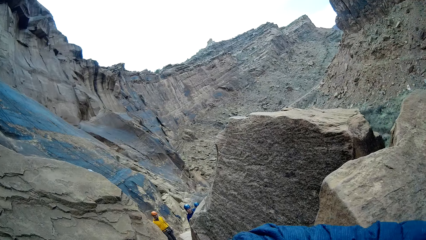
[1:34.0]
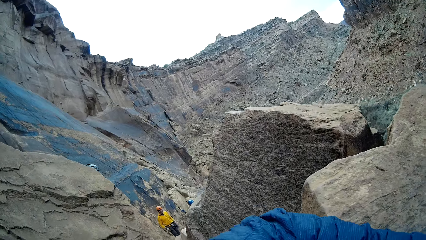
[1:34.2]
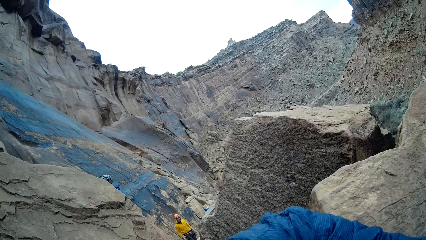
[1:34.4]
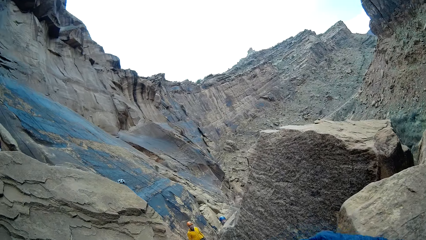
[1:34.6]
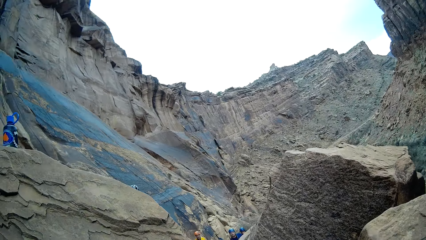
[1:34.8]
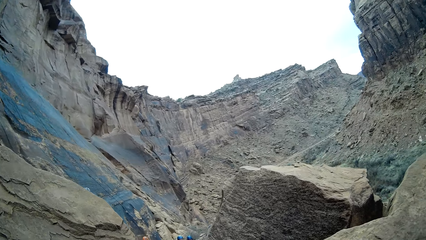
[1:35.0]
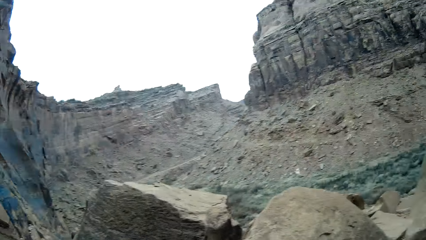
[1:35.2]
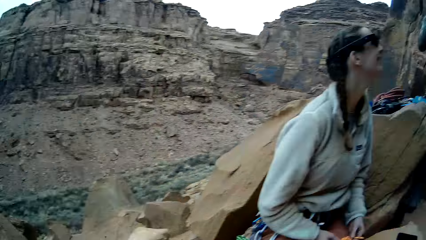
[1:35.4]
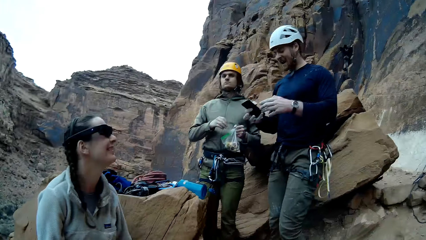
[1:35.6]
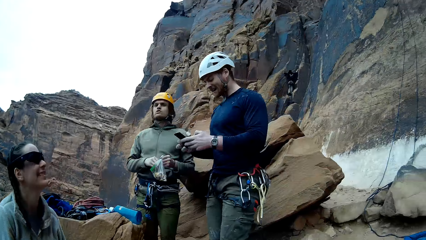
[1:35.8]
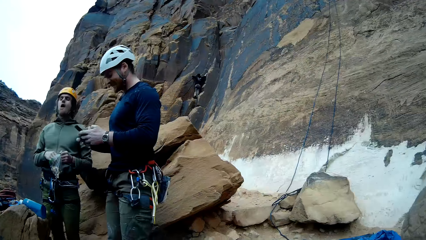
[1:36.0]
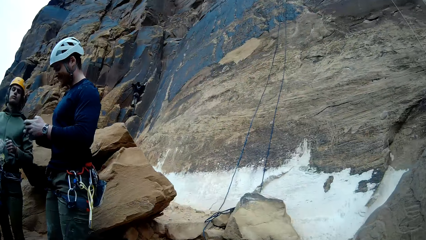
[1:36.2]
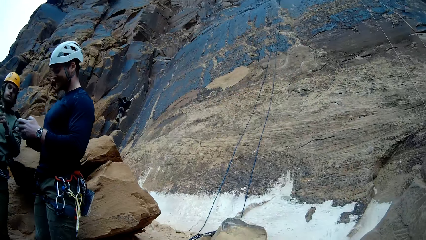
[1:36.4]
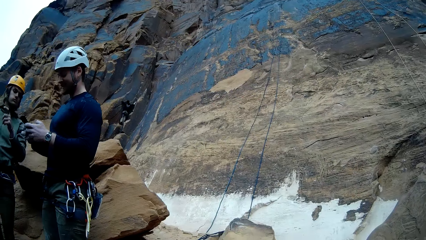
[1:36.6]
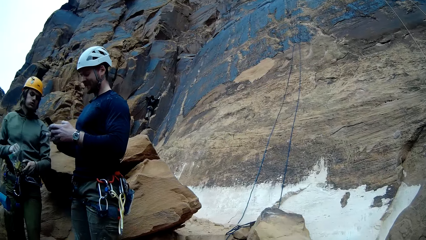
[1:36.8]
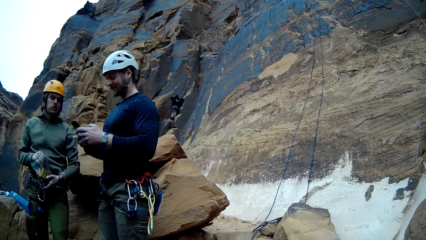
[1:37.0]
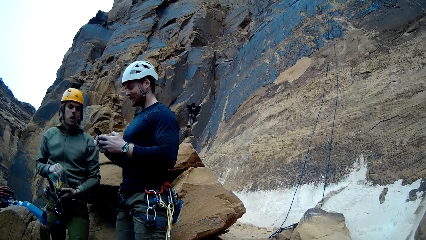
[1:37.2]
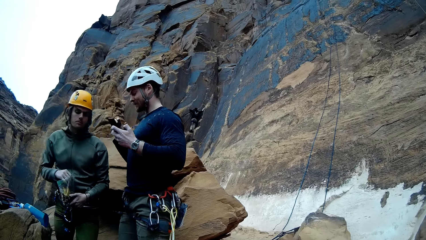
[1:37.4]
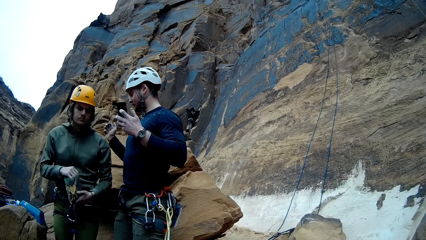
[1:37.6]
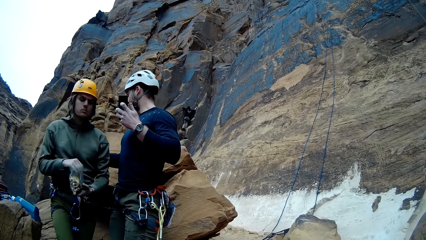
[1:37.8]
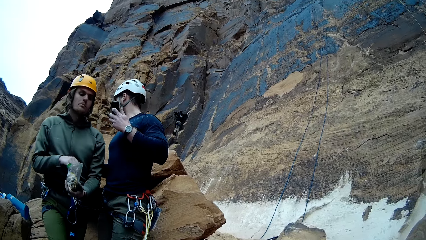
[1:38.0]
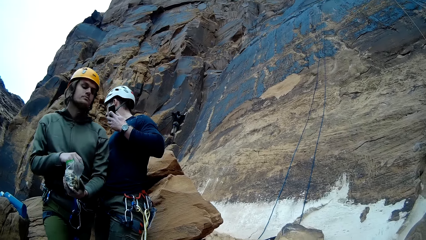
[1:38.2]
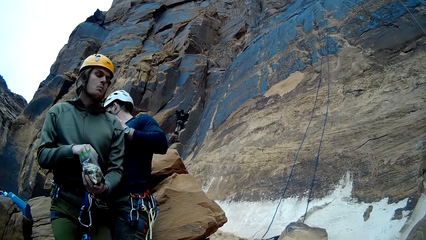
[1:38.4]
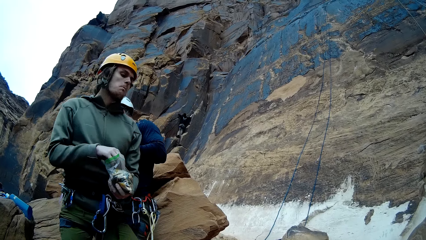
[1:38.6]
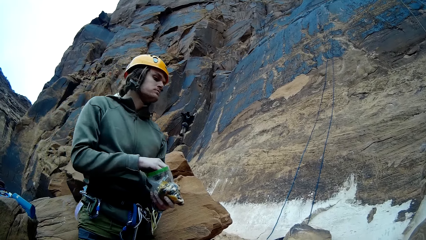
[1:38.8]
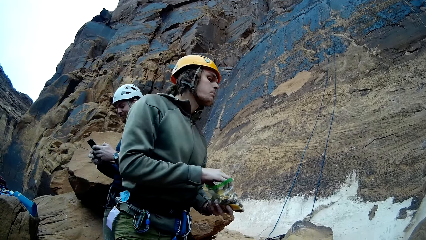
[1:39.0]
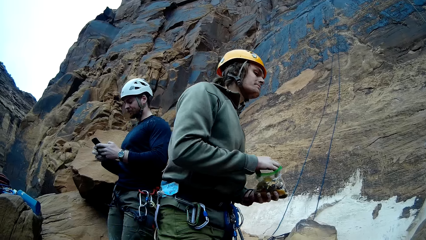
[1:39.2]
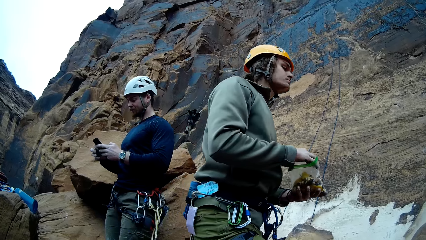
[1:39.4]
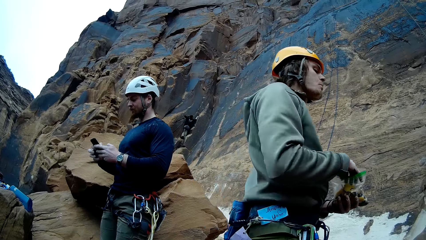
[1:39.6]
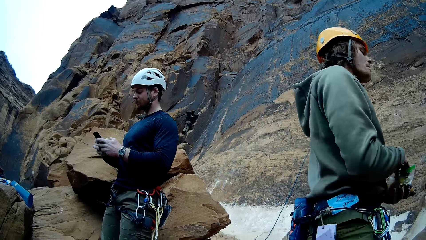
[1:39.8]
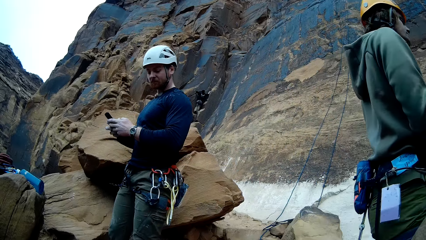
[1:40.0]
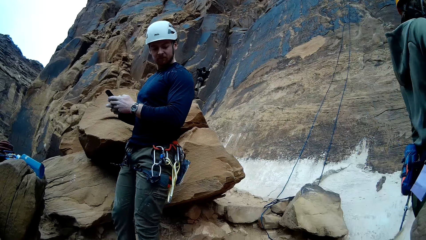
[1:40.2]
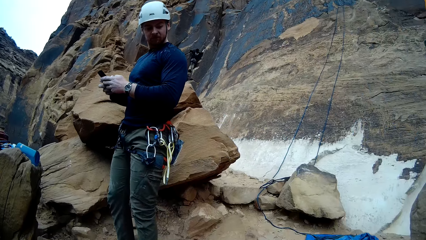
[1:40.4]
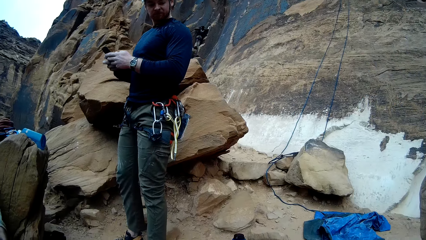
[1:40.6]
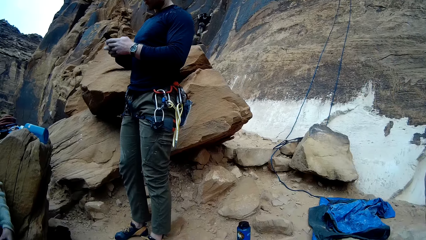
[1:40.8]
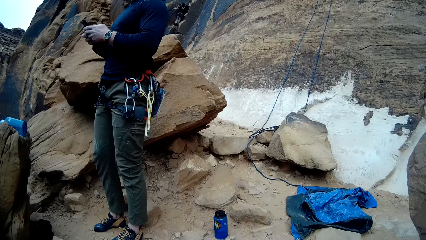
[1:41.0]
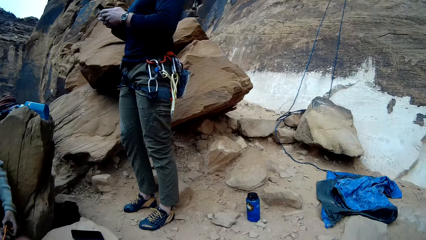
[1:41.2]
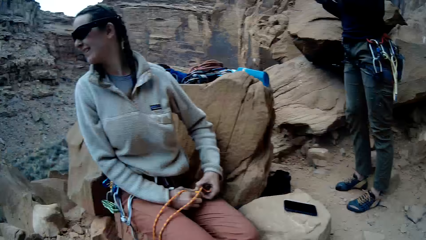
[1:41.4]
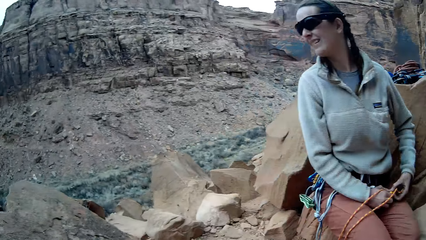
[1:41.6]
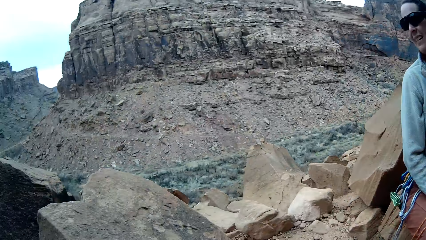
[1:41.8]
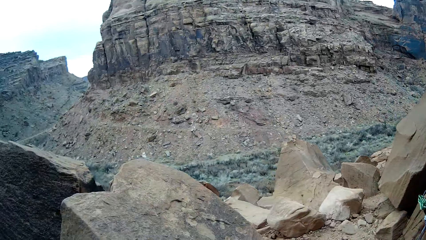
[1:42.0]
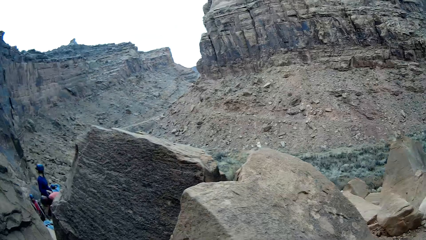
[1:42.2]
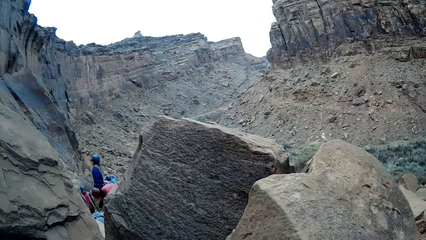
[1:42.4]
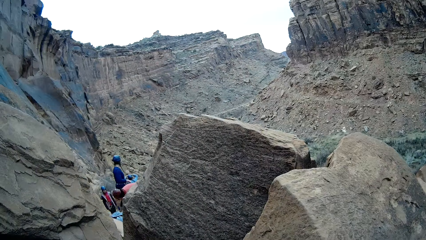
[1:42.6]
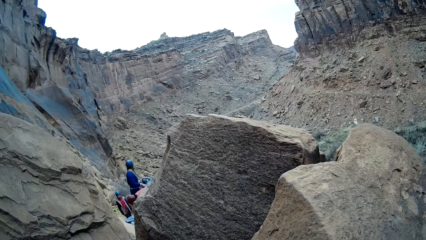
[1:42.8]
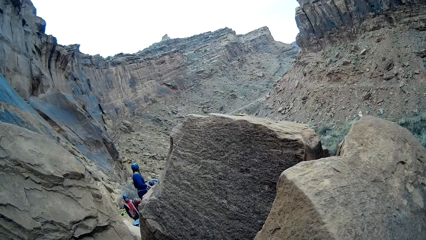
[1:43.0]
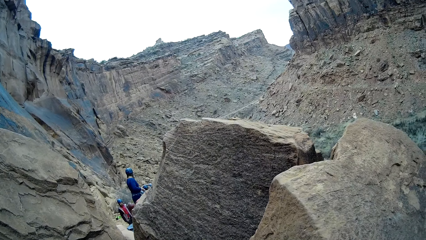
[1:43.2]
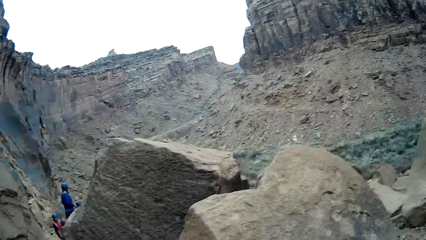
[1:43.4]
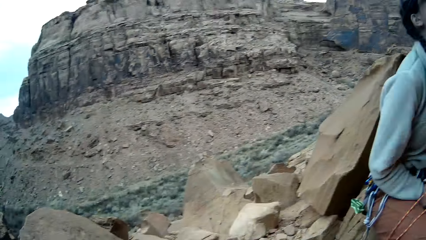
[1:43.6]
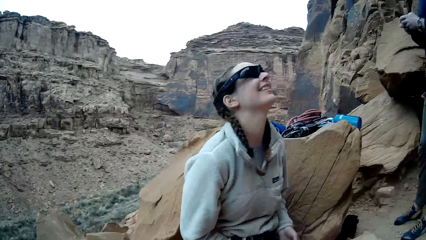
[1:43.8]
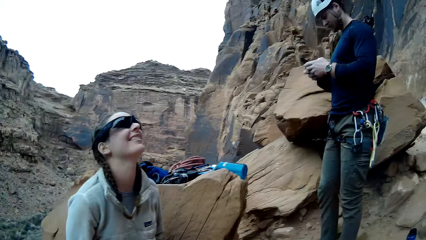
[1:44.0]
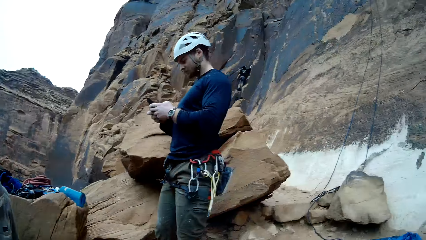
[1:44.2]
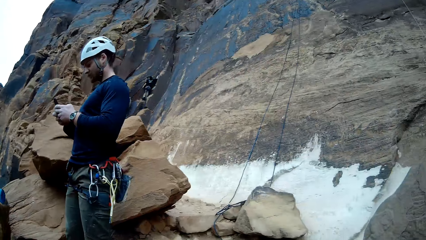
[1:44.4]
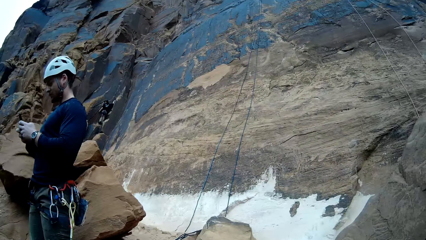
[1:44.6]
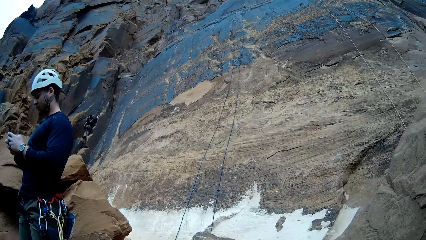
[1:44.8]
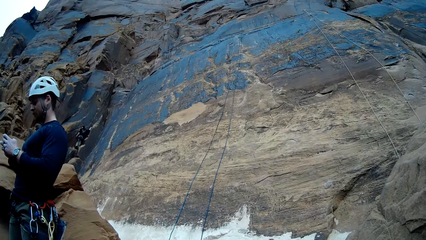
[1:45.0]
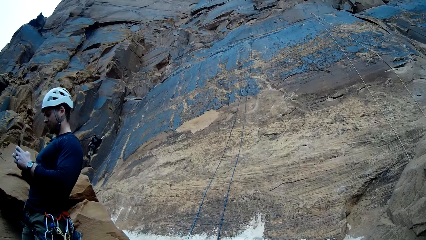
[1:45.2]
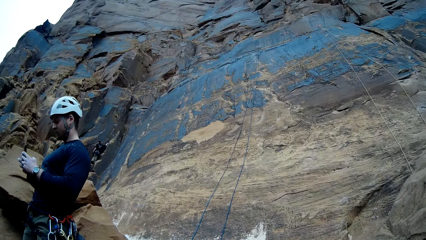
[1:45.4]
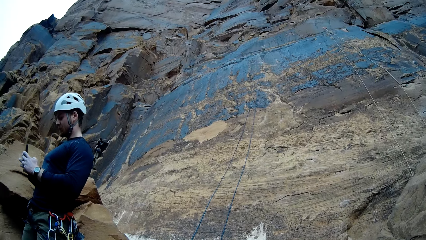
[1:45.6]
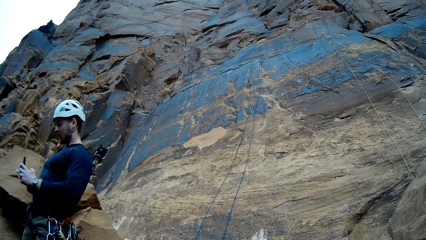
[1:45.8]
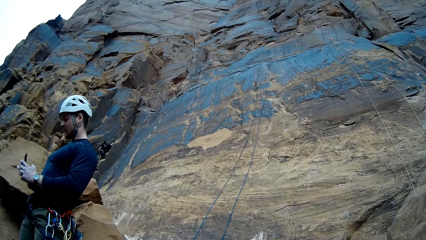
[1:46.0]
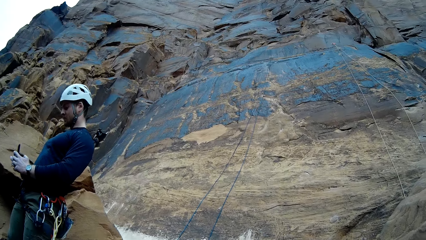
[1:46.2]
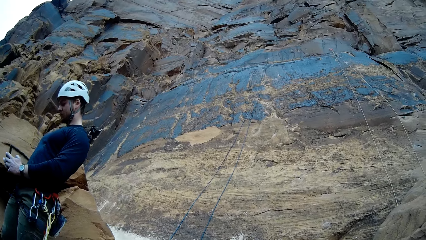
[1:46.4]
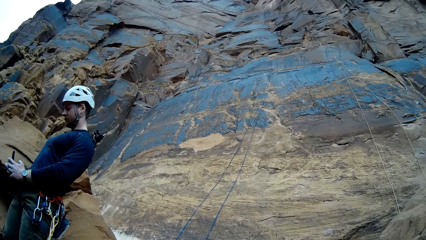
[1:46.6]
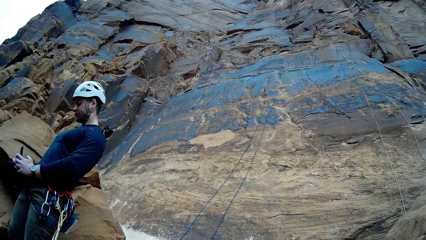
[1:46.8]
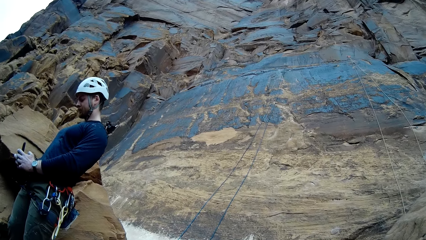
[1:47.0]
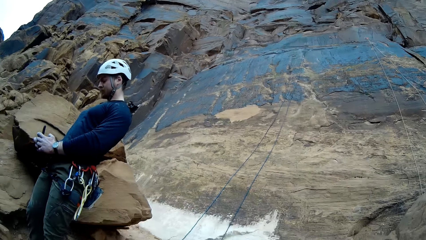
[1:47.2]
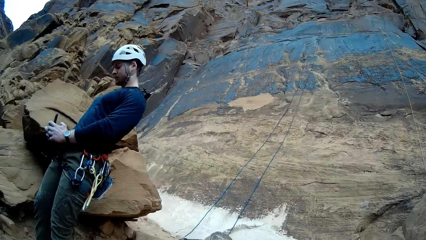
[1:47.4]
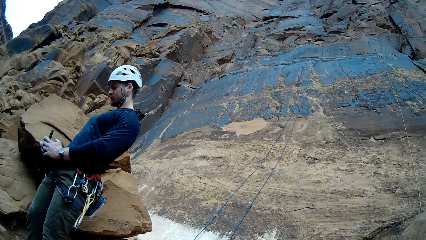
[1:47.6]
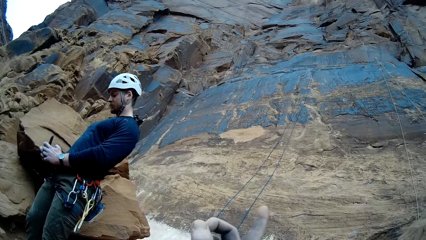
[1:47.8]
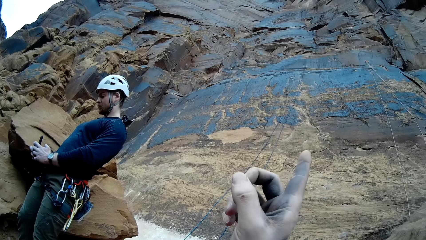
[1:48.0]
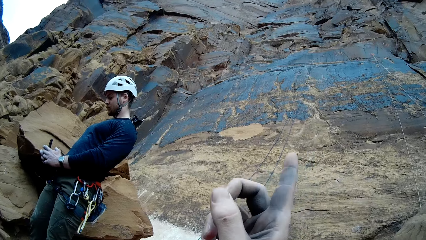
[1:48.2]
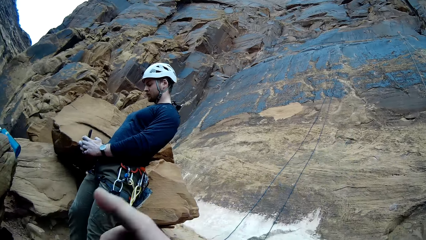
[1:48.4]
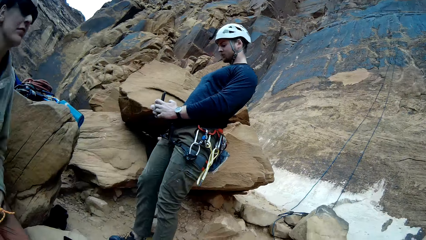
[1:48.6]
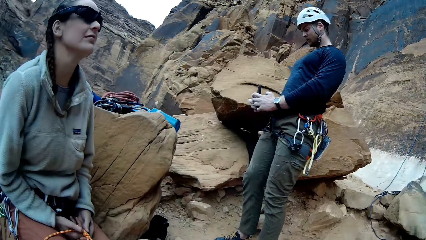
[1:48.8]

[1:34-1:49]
A man looks around a mountain. Another man looks around the mountain. The first man walks around the mountain. The other man operates a mobile phone. The other man operates his phone.
